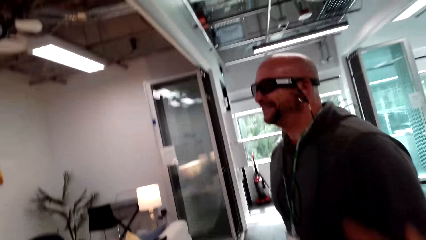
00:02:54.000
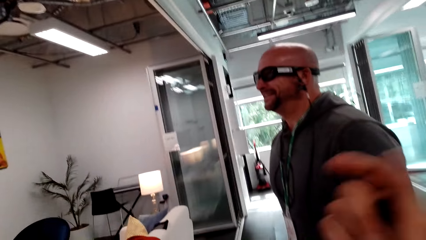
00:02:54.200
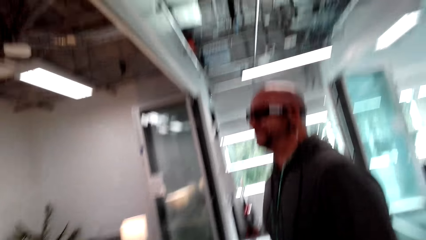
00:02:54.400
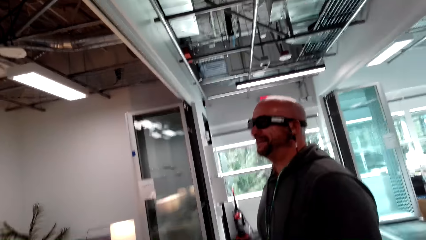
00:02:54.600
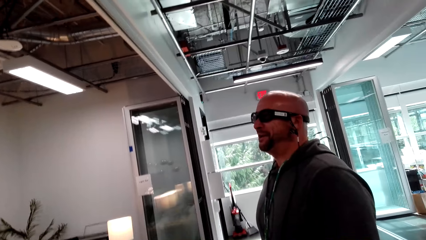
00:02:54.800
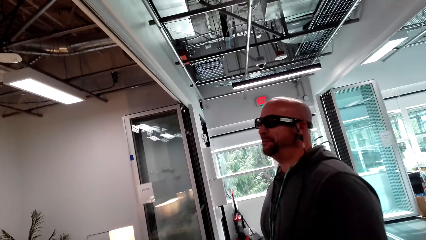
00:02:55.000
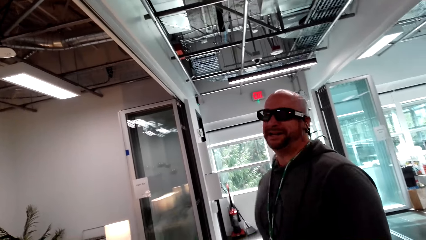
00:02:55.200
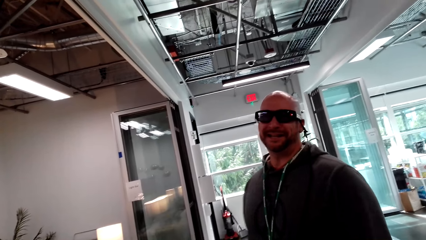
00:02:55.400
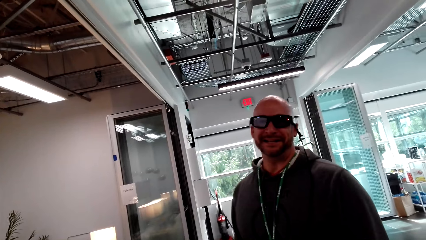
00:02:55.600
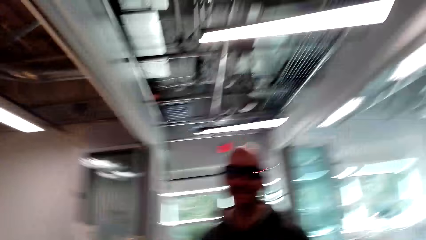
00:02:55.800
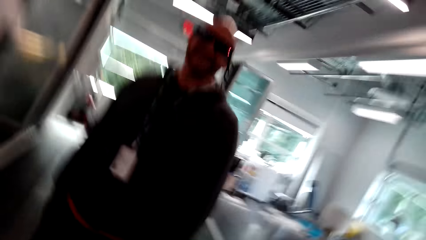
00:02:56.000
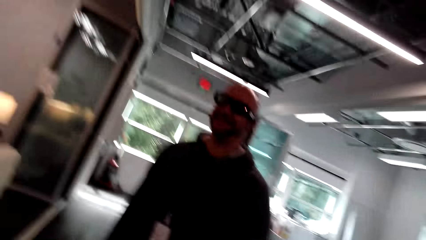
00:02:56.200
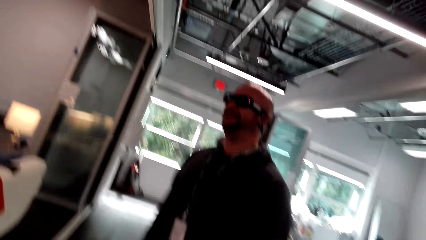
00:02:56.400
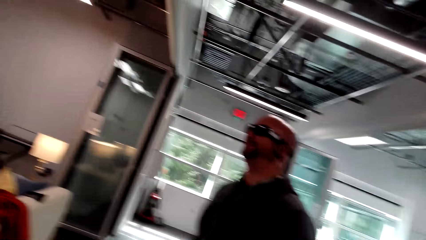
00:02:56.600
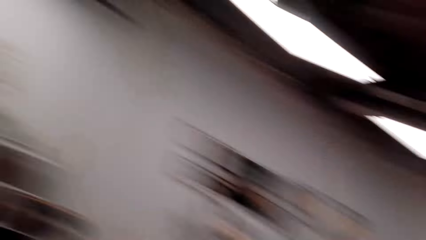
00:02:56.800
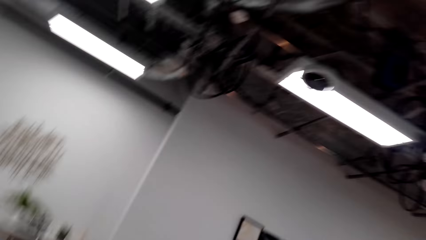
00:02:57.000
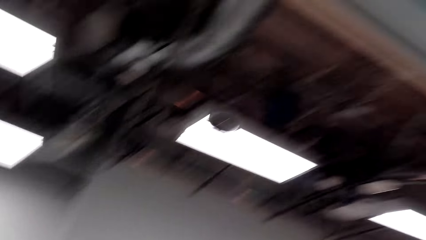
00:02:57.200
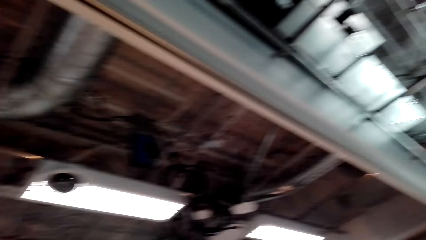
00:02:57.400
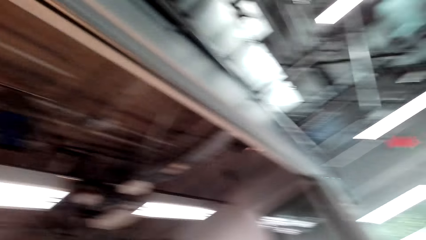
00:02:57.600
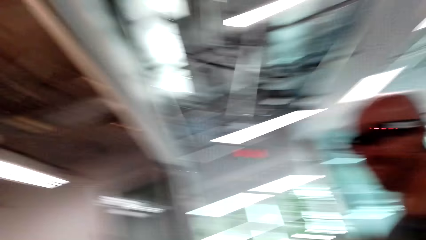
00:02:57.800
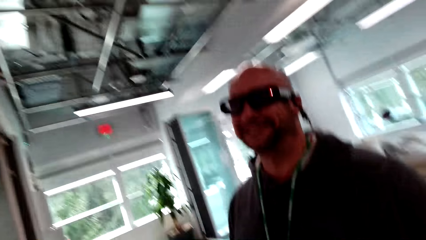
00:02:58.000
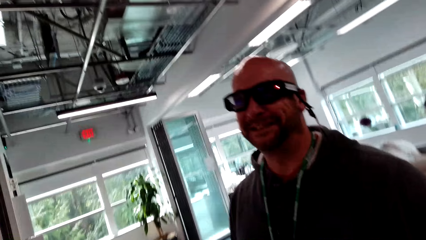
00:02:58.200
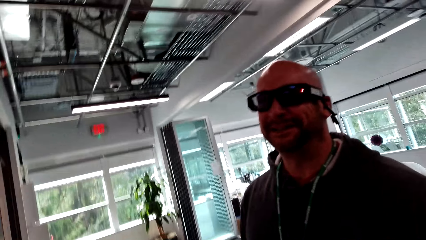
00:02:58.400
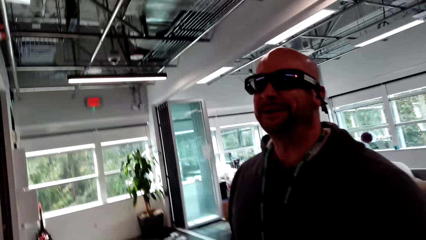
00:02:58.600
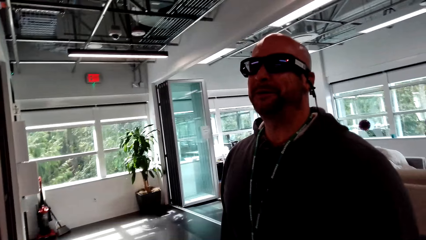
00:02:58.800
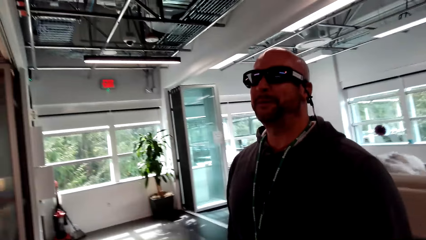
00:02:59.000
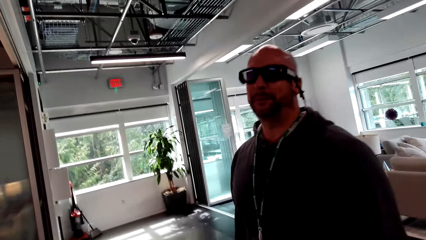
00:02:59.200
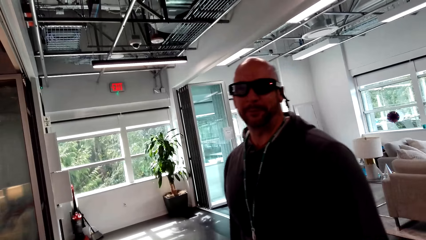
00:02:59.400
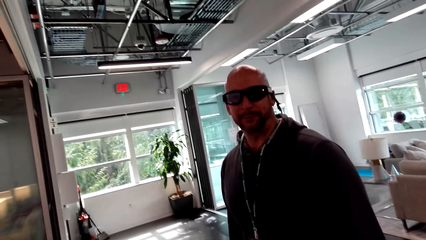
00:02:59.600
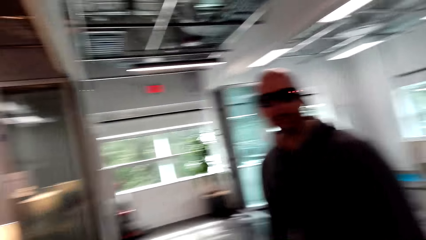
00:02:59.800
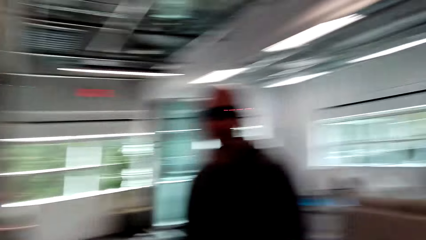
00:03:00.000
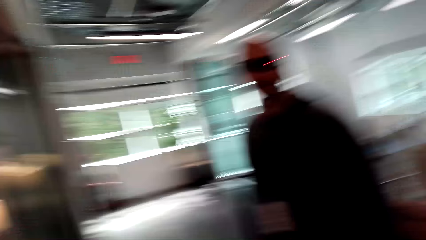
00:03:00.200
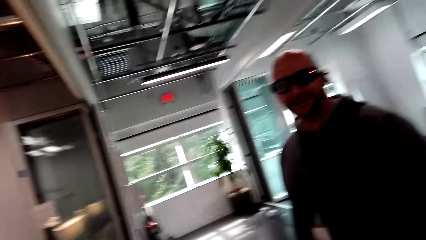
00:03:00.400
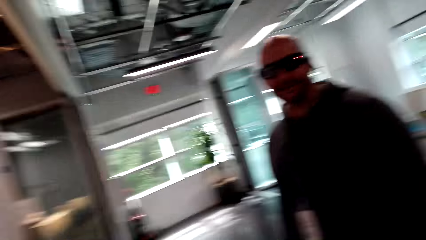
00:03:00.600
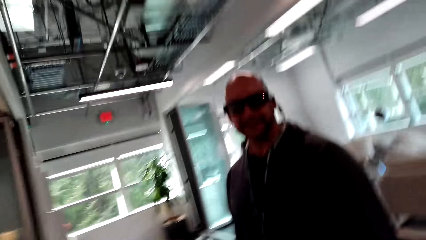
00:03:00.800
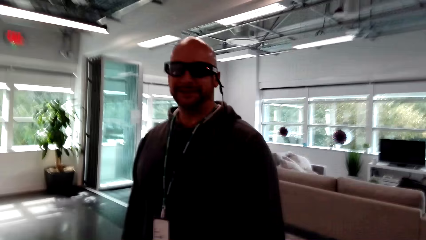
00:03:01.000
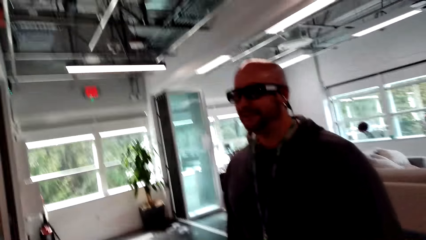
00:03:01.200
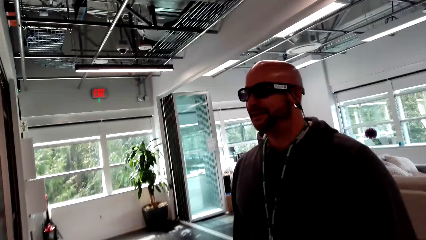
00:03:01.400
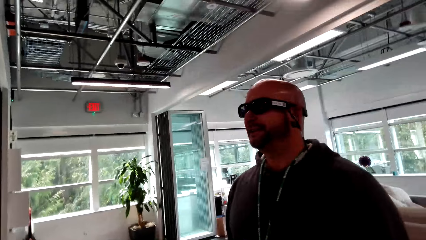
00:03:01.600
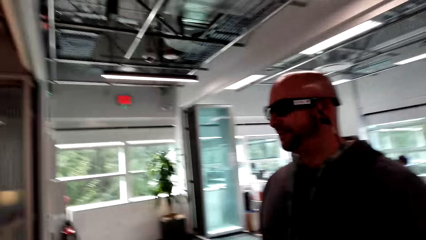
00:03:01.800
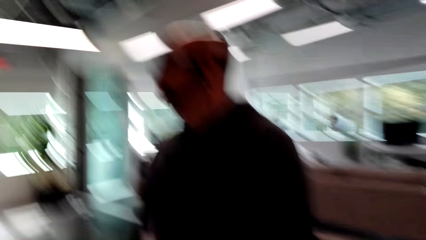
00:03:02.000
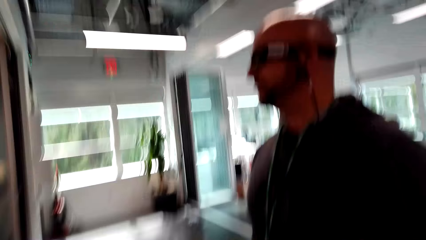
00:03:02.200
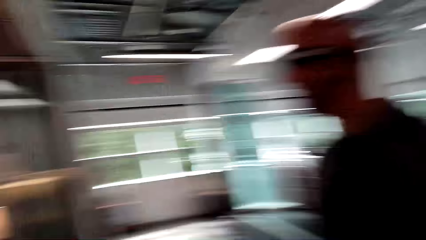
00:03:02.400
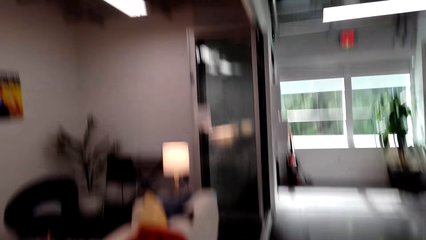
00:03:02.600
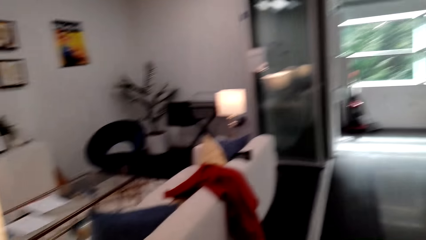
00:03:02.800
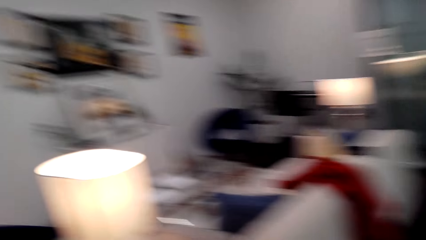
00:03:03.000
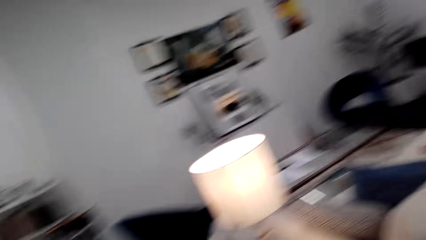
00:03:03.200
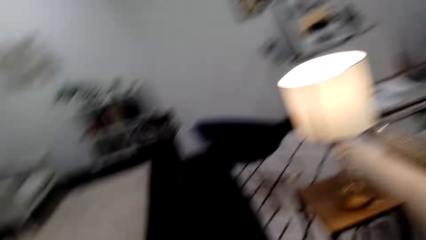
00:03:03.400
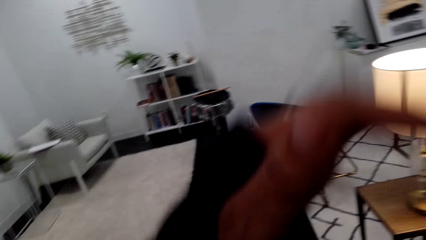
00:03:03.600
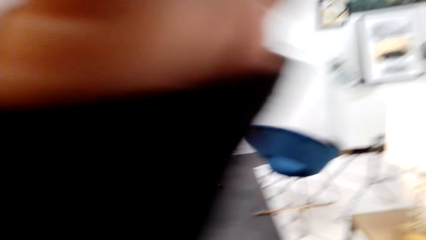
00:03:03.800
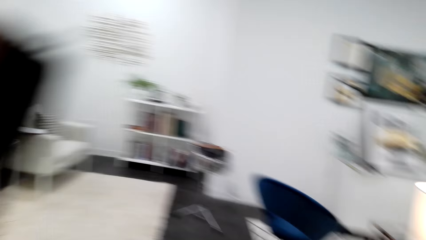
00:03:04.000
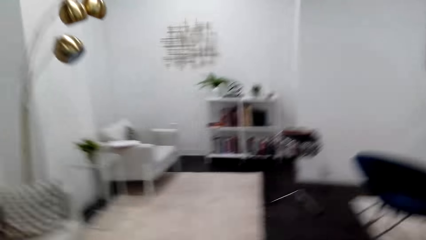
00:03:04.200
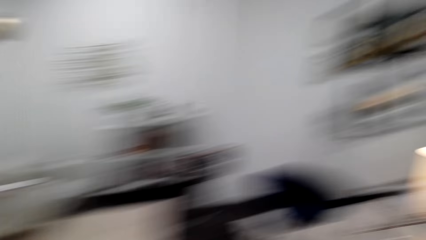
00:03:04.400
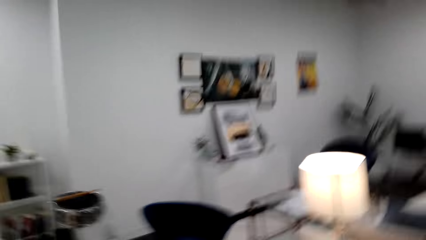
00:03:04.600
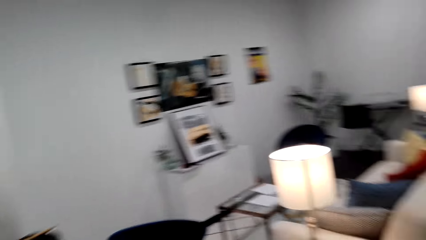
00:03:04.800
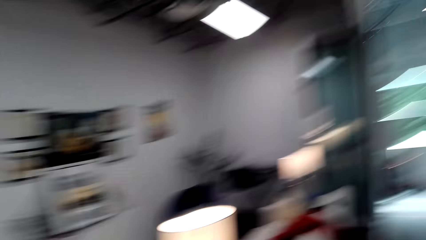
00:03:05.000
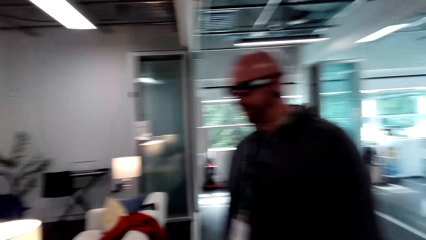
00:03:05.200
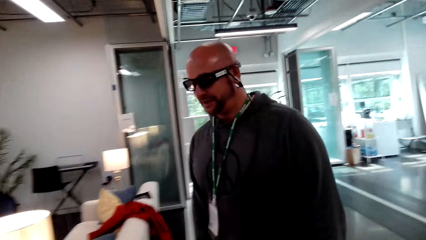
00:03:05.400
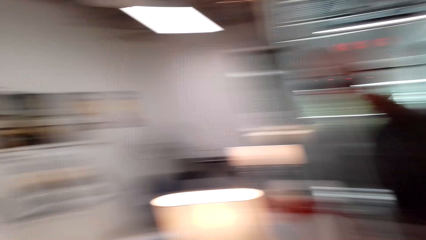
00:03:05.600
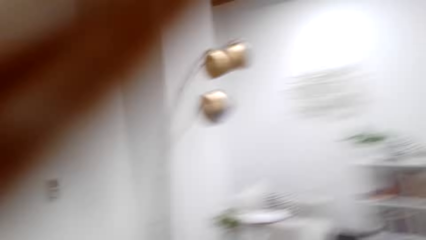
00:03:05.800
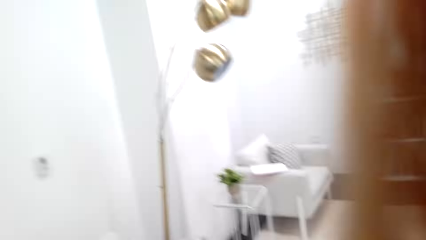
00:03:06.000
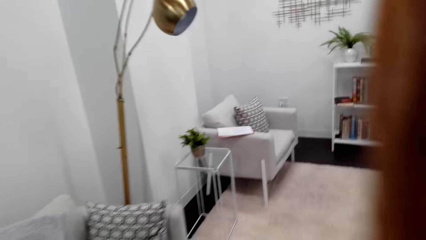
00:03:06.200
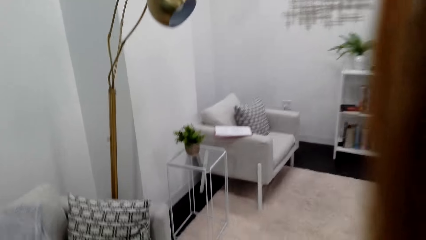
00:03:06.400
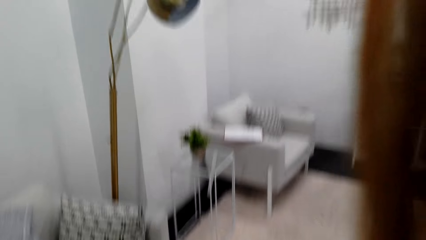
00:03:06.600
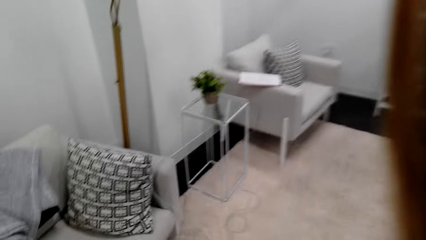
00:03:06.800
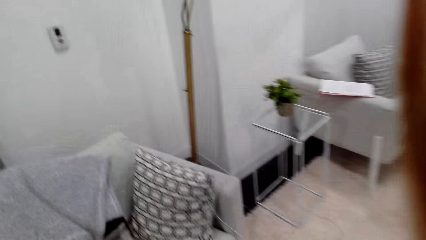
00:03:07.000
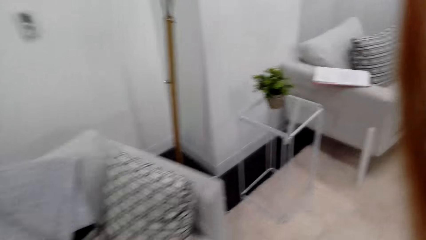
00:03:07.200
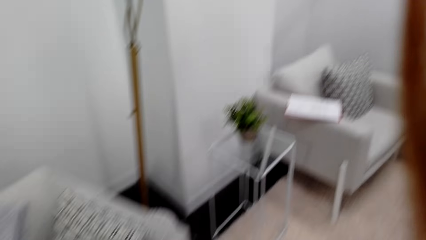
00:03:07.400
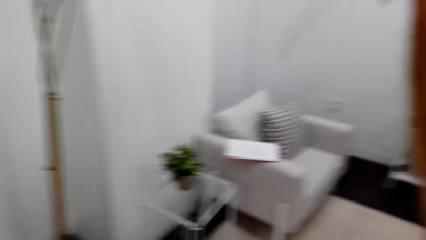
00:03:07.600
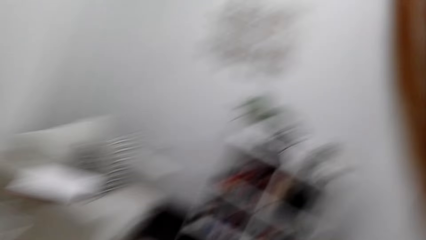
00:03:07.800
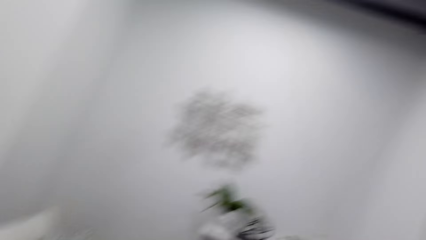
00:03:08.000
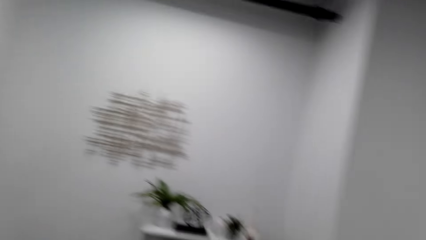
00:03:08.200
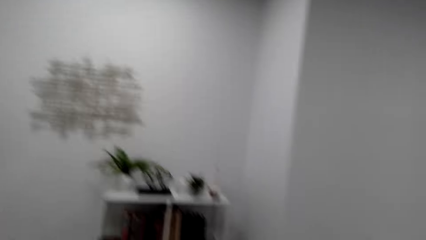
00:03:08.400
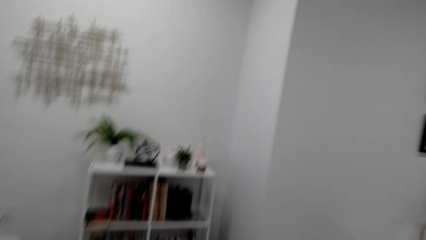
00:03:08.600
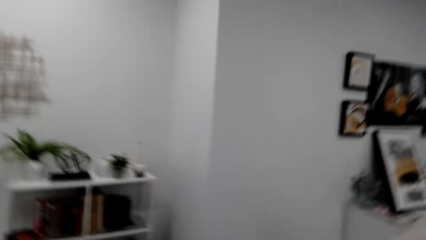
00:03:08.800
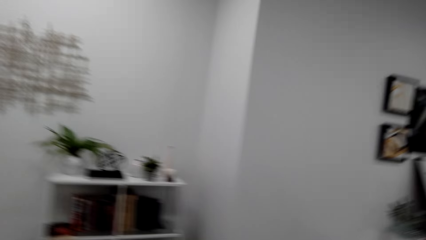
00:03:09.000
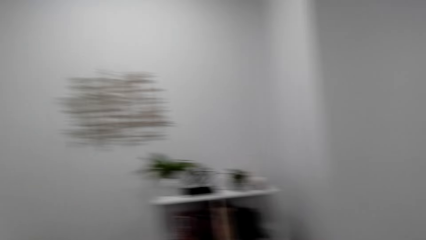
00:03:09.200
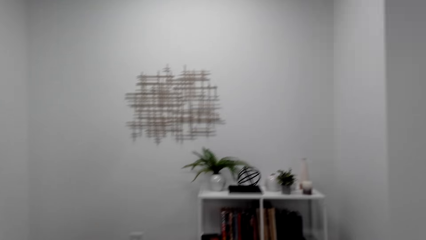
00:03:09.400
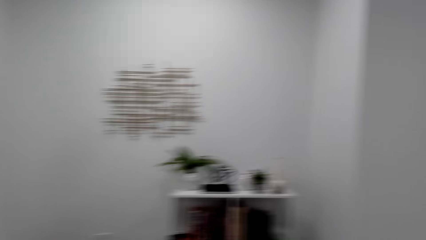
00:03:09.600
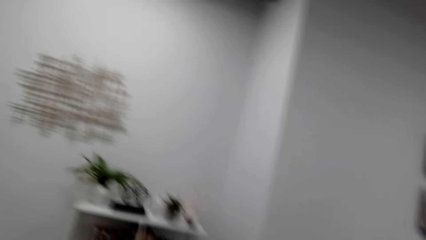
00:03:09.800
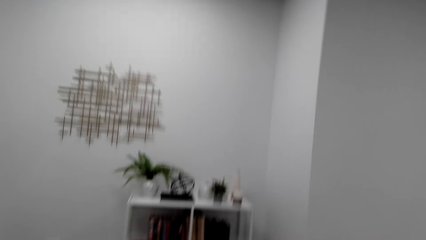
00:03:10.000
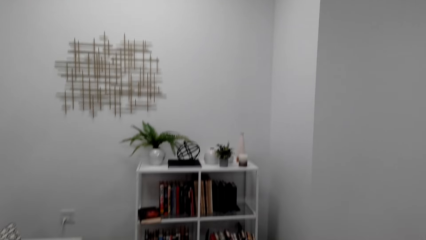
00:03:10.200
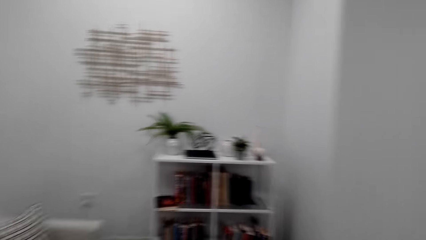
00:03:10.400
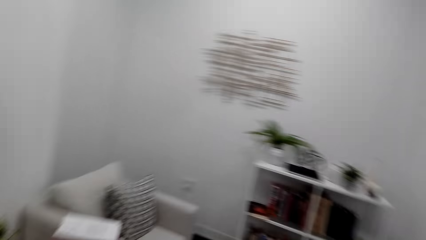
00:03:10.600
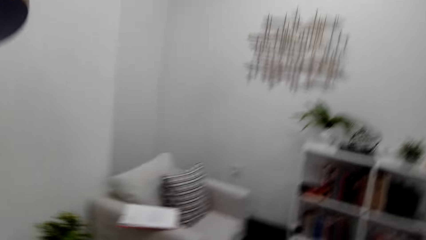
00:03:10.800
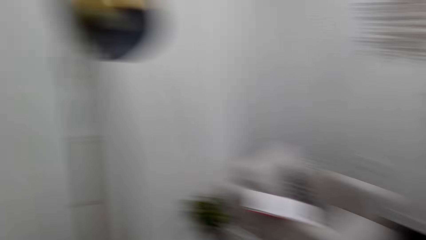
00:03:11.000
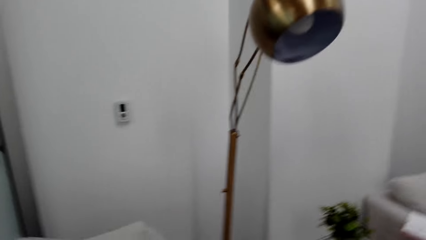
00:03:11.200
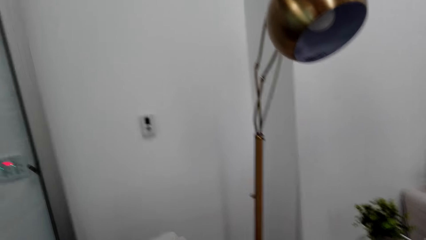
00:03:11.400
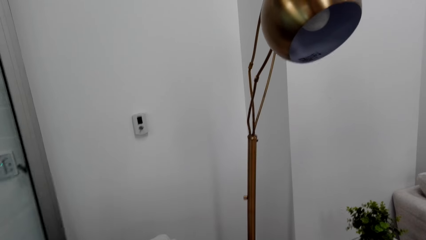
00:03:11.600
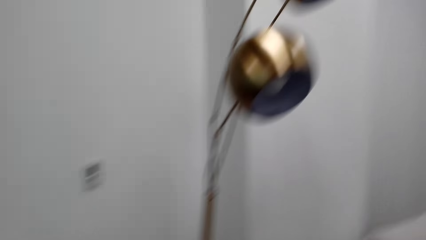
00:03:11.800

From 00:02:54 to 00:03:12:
The camera wearer talks to the man. She moves her hand. The man talks to the camera wearer. The camera wearer talks to the man. She moves her hands. She converses with the man. She moves her hands. She moves around. She converses with the man and moves her hands.
